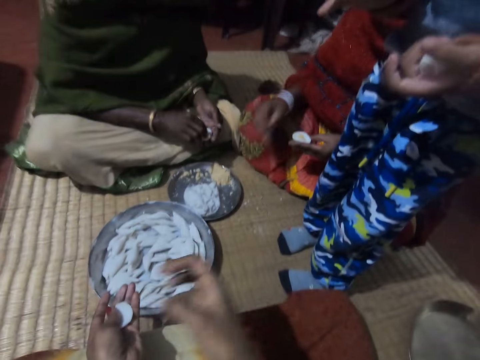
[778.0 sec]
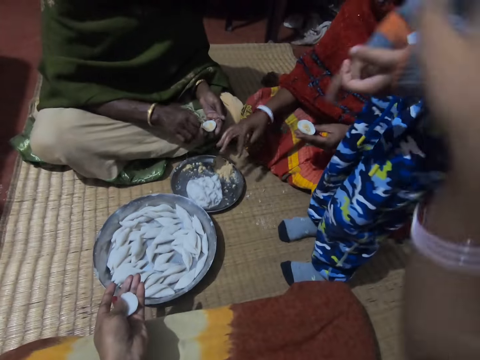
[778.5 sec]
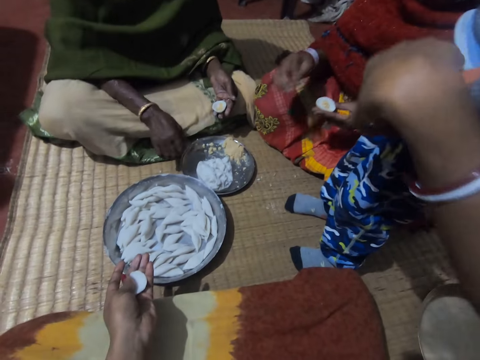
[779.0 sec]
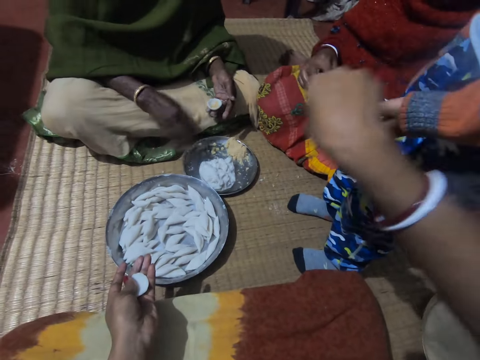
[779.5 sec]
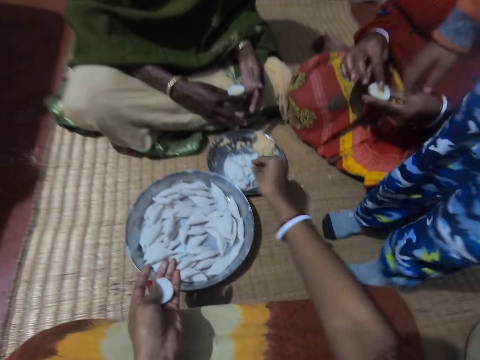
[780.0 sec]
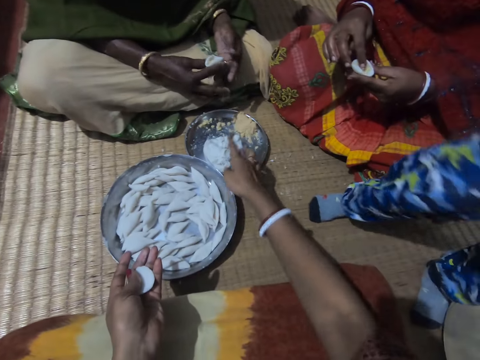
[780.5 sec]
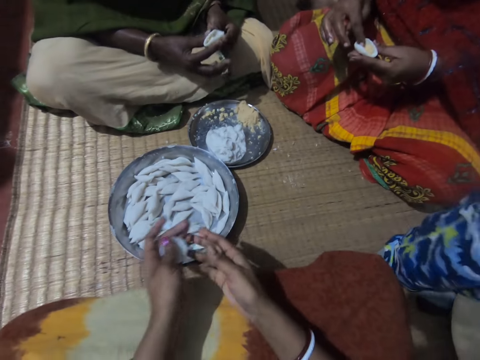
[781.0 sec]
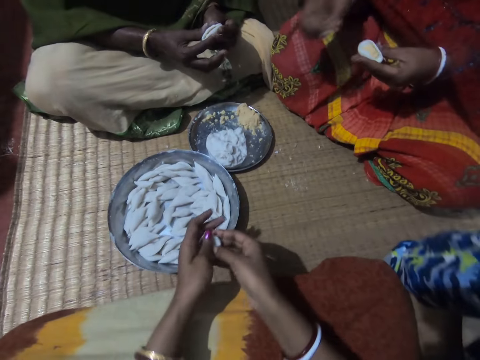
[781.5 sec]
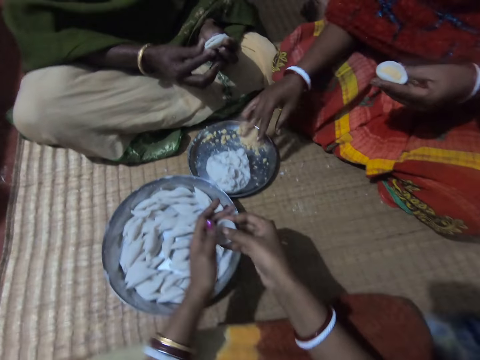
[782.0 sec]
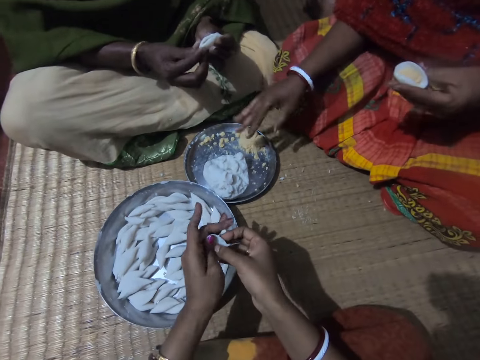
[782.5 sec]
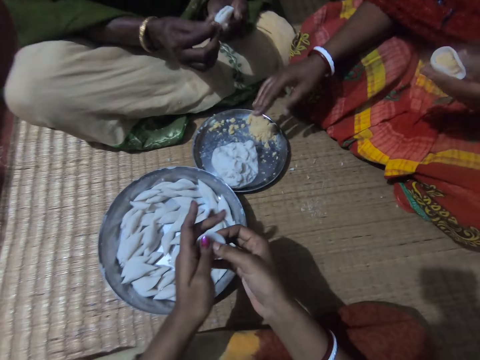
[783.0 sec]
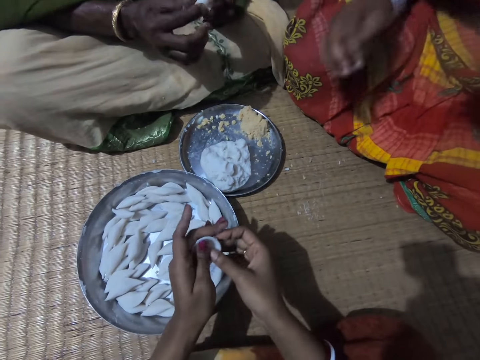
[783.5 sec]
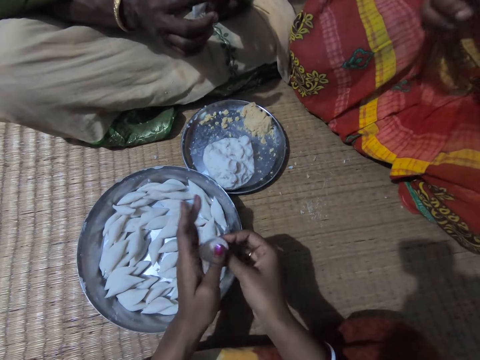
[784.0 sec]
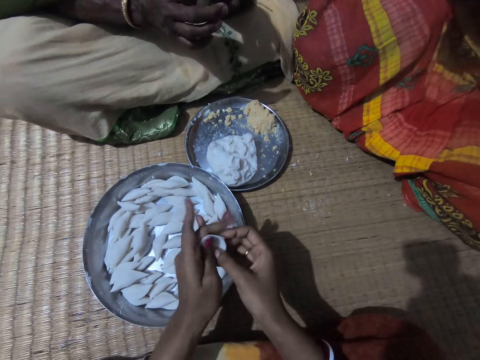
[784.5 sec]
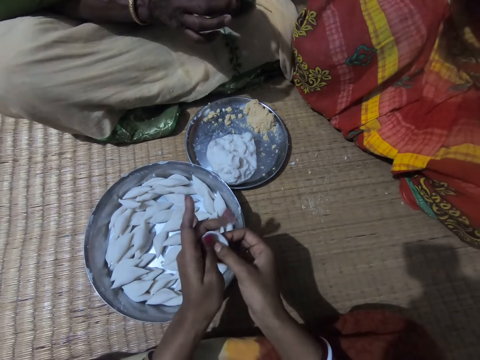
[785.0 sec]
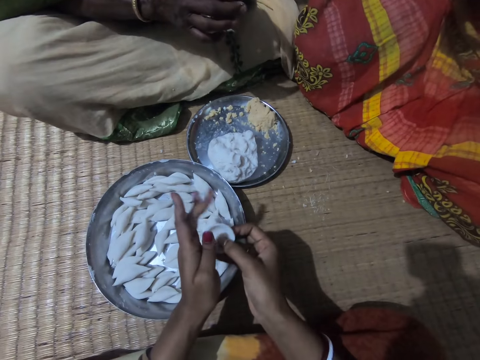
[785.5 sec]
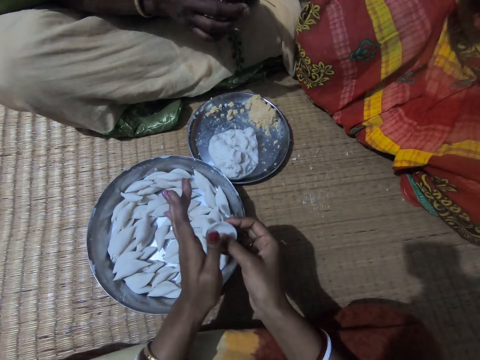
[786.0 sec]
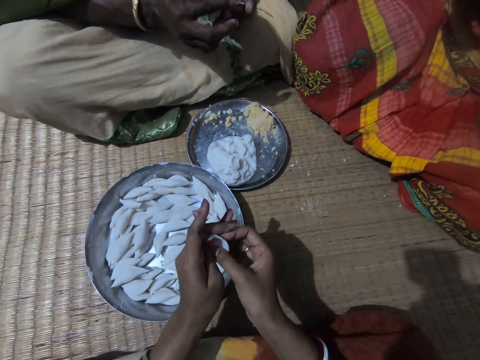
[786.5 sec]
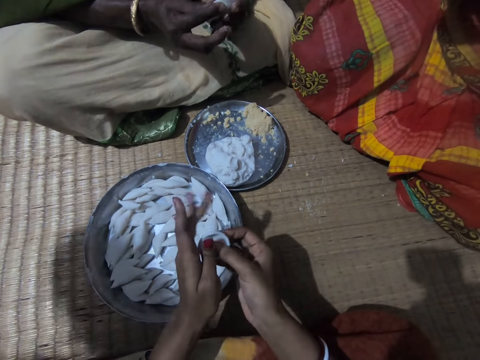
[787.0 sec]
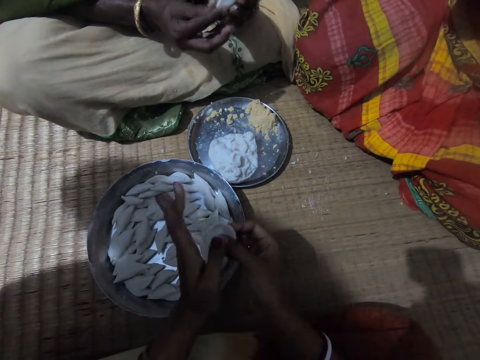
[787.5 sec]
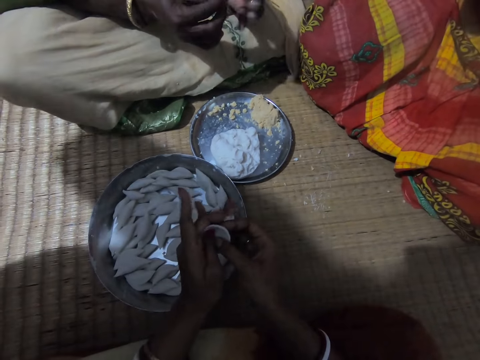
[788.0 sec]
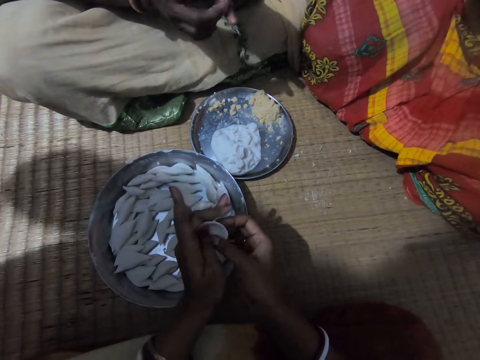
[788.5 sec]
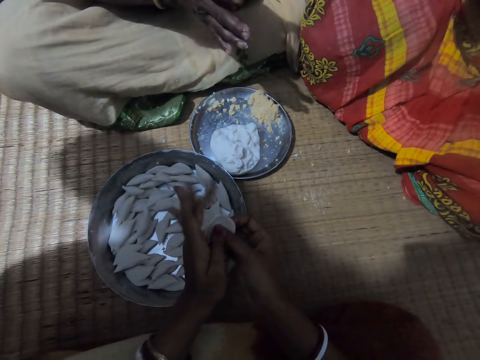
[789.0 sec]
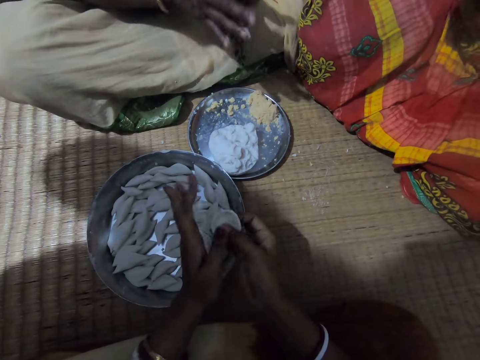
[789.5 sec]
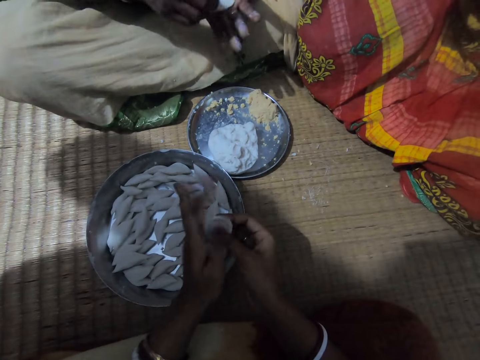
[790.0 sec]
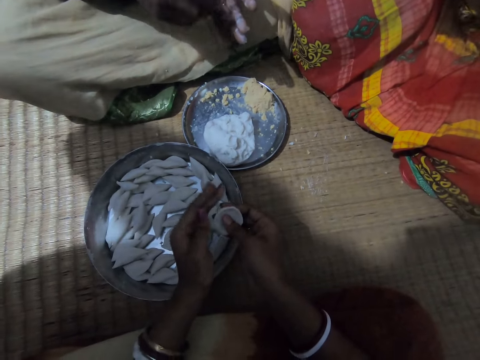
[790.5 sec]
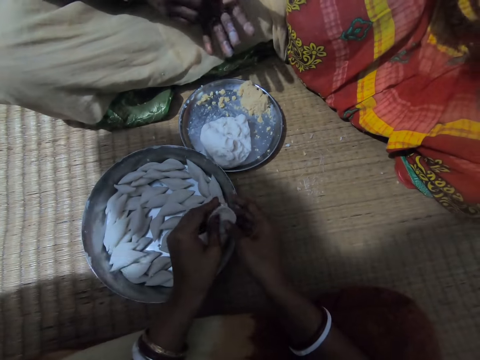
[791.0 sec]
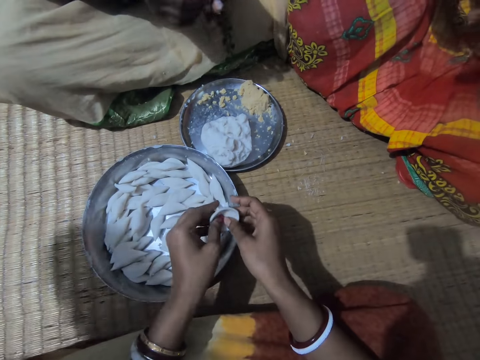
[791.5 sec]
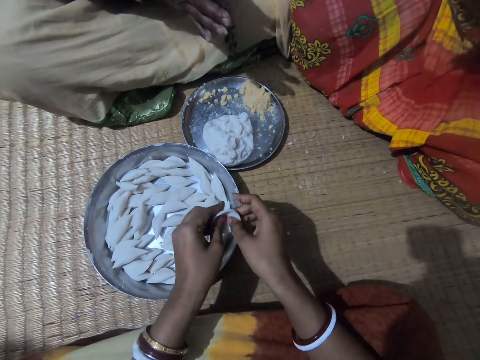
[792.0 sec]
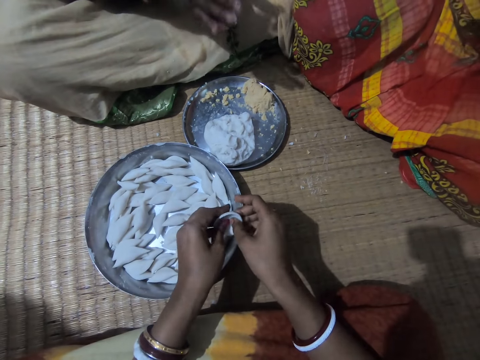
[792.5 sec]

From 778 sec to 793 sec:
The camera wearer speaks to a boy. She lowers her right hand. She raises her right hand. She picks the dough from the boy. She places the dough on the dough. She touches the corn flour in the plate with her right hand. A woman folds the dough. Another woman drops the filling on the plate. The first woman folds the dough. The camera wearer forms the corn flour to shape with both hands. The first woman folds the dough. The camera wearer shapes the dough.

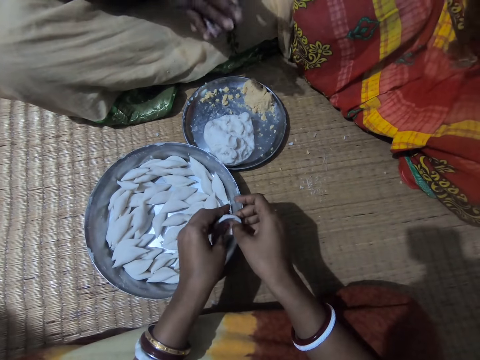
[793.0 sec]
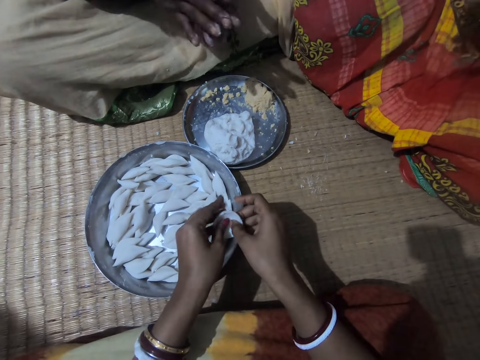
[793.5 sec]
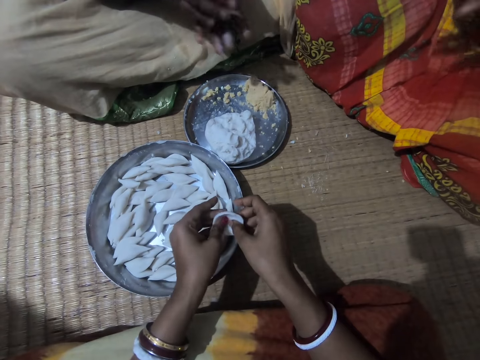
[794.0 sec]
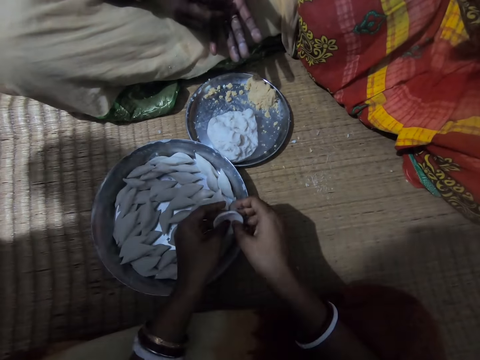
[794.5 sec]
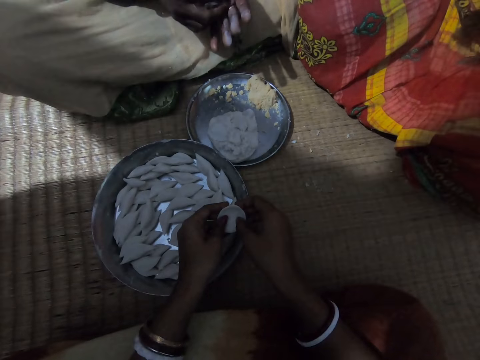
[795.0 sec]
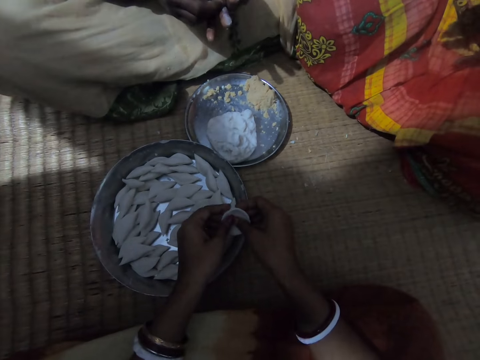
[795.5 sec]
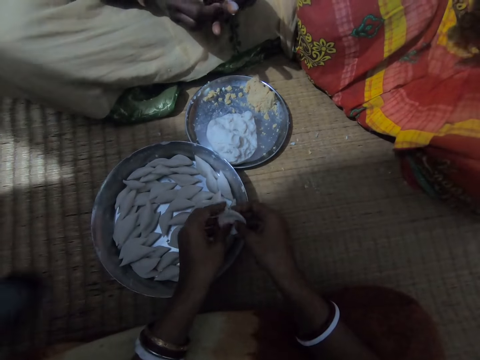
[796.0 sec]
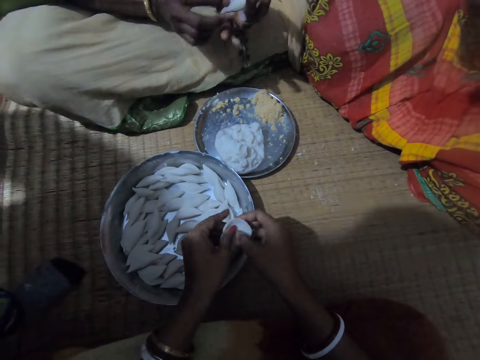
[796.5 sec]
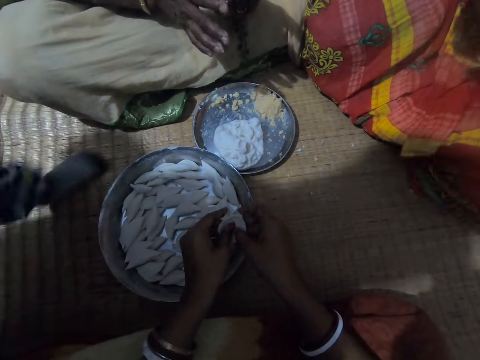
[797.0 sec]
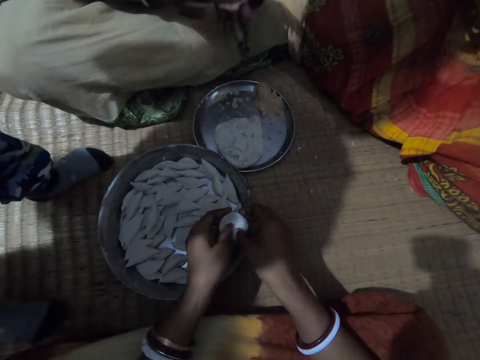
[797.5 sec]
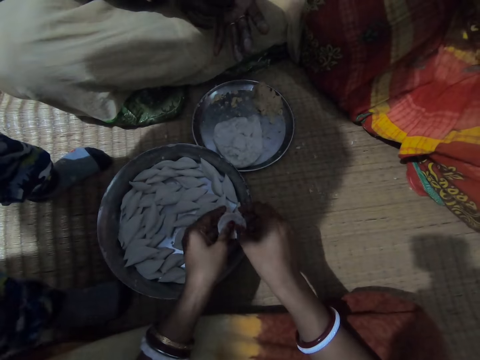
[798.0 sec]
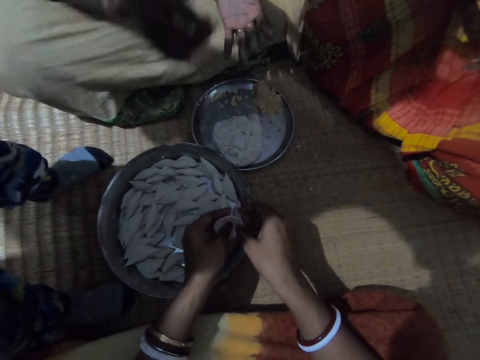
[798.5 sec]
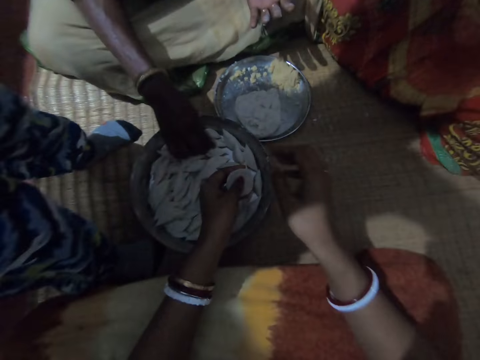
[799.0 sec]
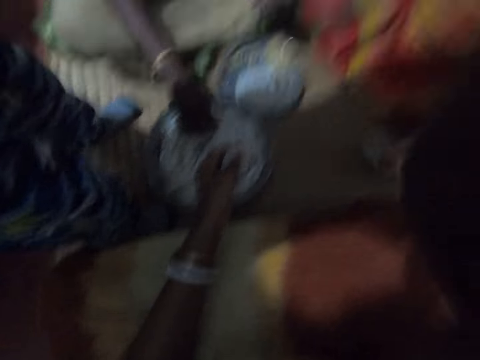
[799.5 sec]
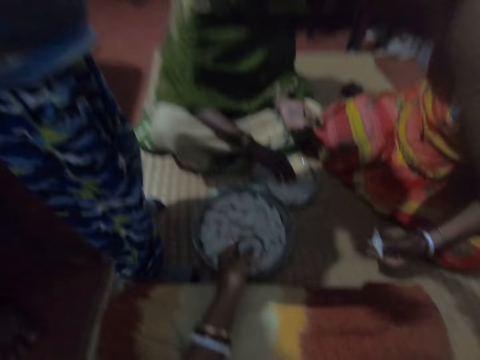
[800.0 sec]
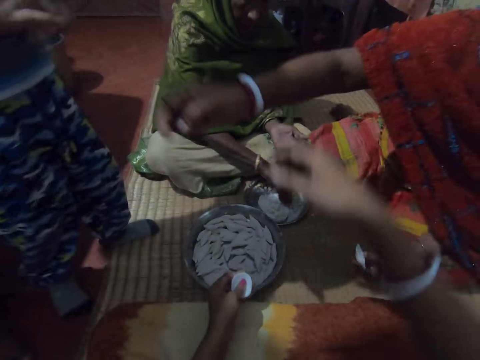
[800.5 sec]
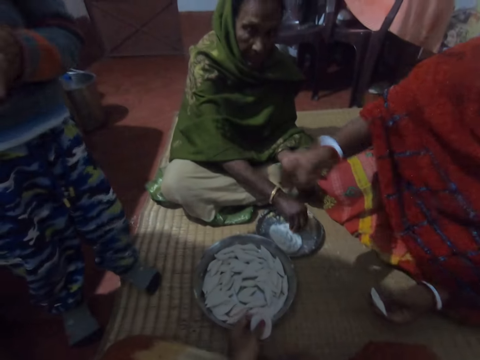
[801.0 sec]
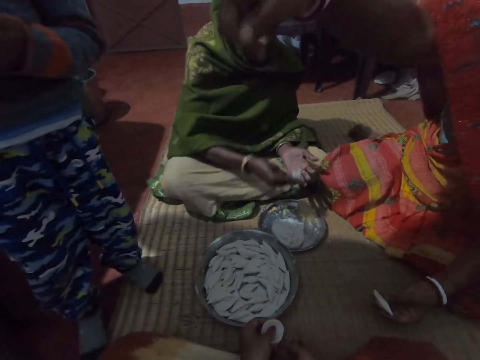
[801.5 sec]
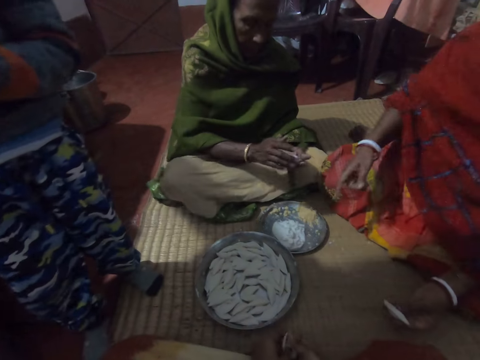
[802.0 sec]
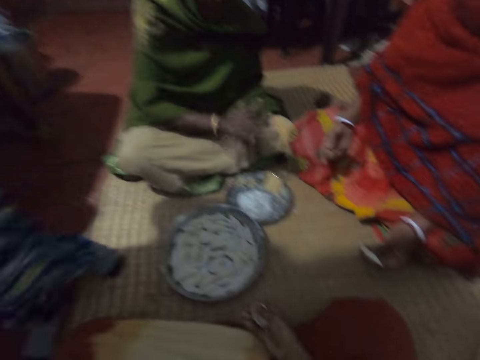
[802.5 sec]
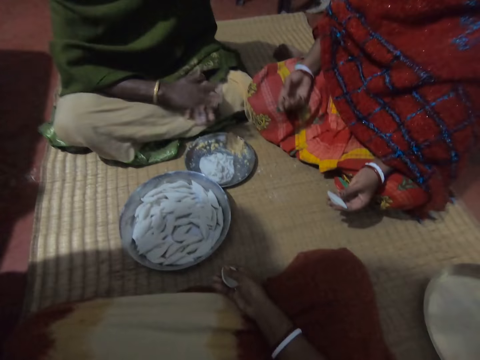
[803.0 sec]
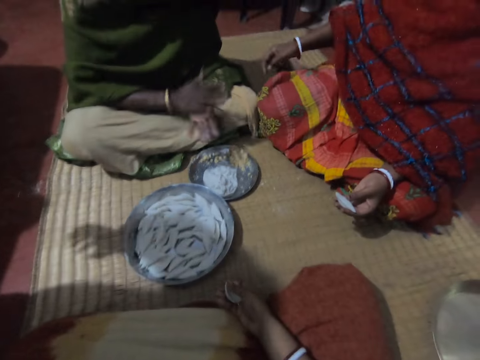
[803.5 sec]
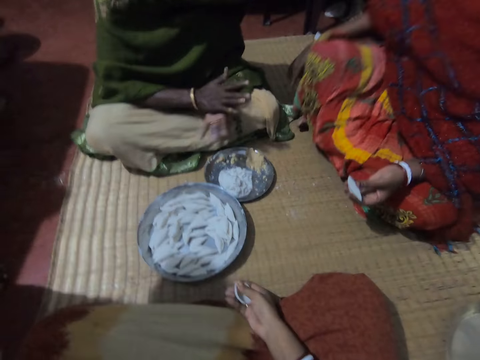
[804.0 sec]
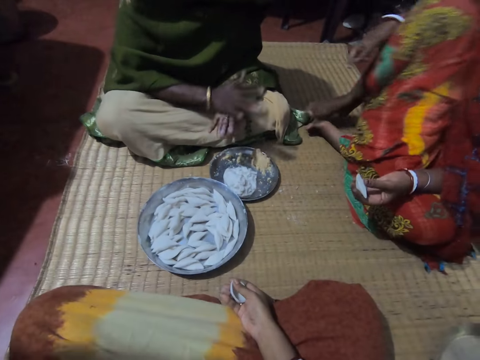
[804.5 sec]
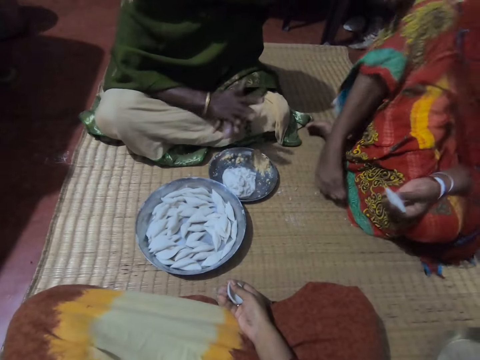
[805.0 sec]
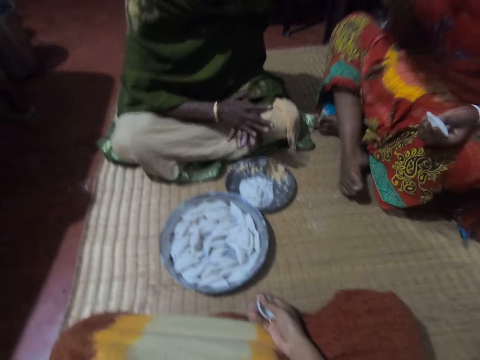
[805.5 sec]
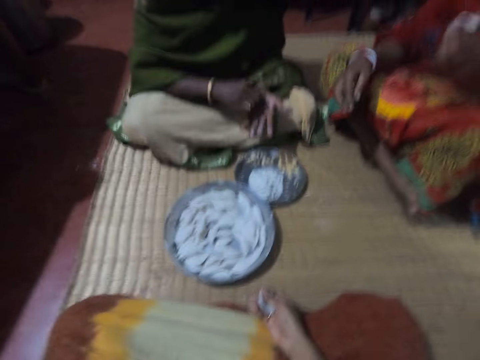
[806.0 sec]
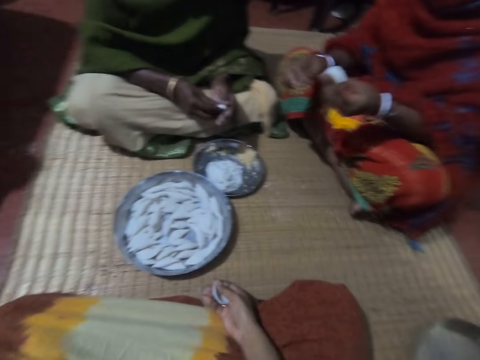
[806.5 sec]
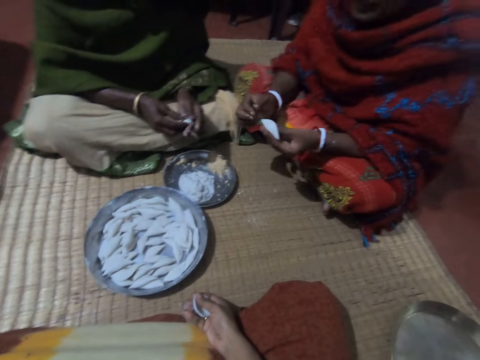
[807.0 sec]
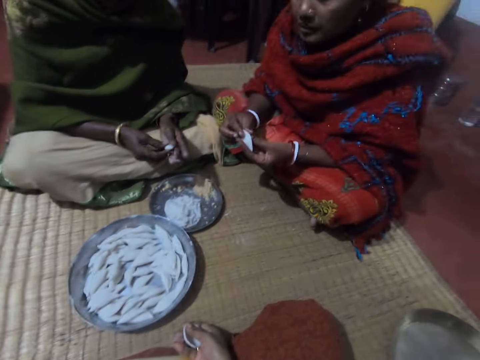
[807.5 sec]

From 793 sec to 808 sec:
A boy stands next to the camera wearer. The camera wearer interacts with the boy. She shapes the dough. A woman places the dough on the plate. The camera wearer adjusts the camera. She raises her right hand. Another woman touches the boy. The other woman points at the boy. The first woman rolls the dough. The other woman interacts with the boy. The boy walks away. The first woman rolls the dough. The other woman crosses her leg. The first woman rolls the dough.
